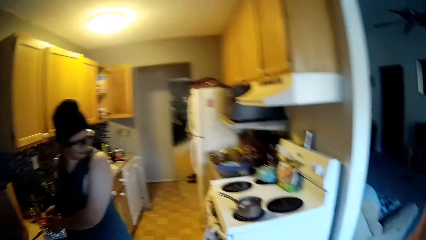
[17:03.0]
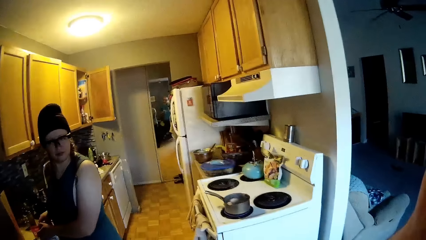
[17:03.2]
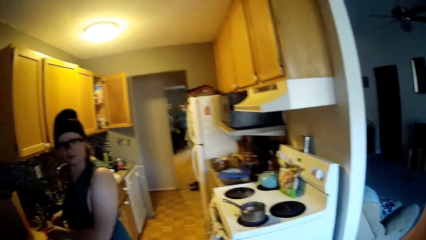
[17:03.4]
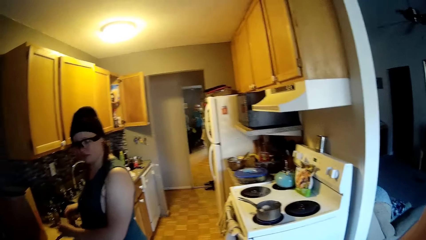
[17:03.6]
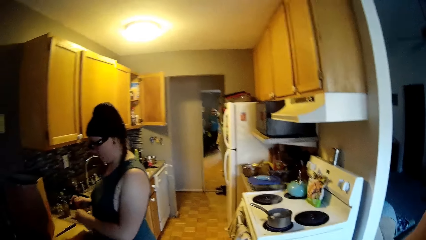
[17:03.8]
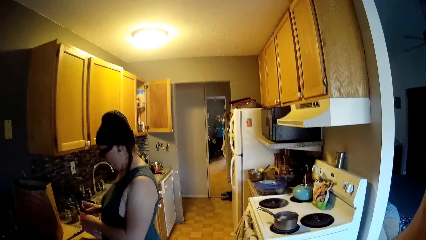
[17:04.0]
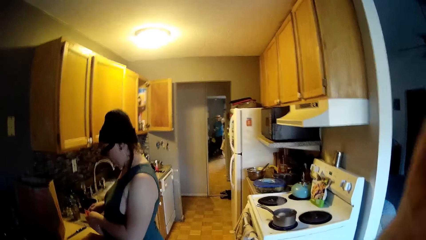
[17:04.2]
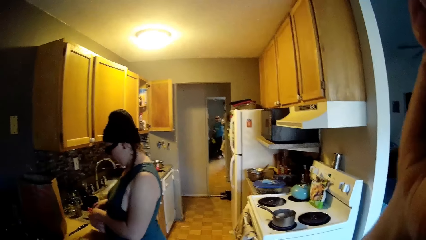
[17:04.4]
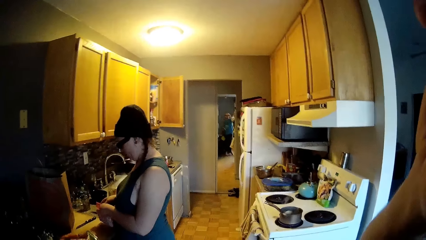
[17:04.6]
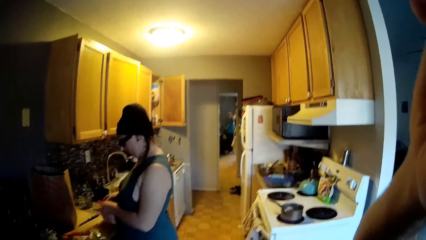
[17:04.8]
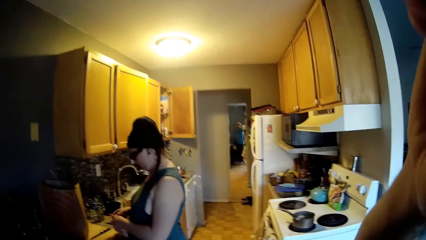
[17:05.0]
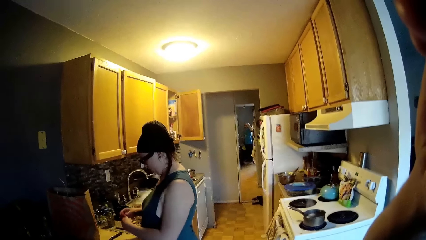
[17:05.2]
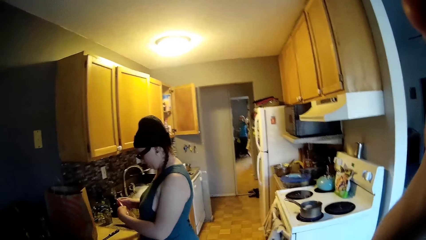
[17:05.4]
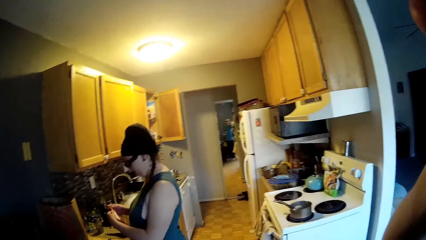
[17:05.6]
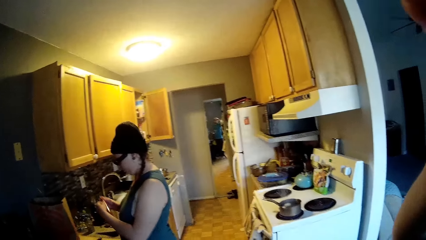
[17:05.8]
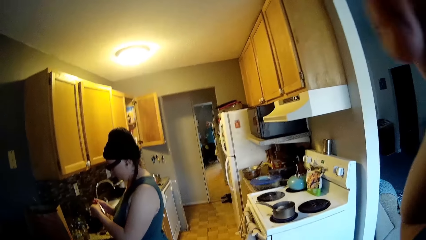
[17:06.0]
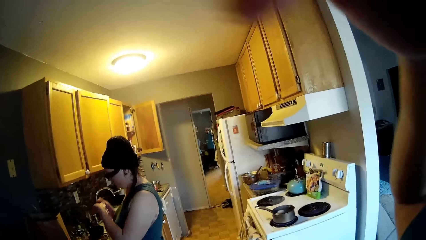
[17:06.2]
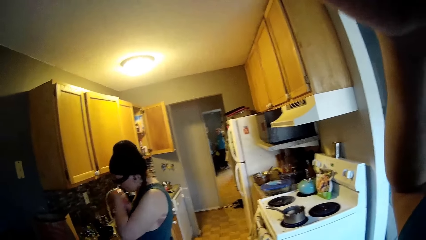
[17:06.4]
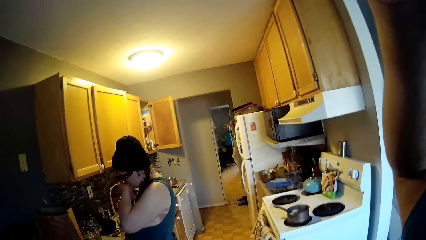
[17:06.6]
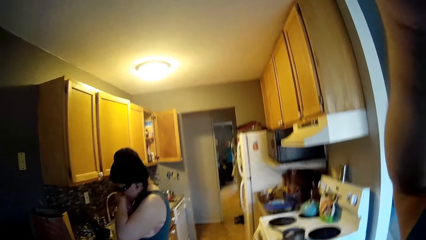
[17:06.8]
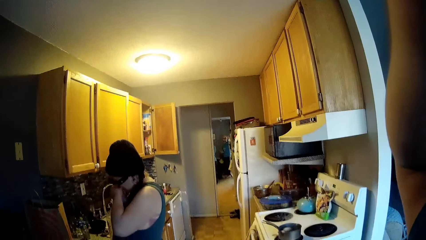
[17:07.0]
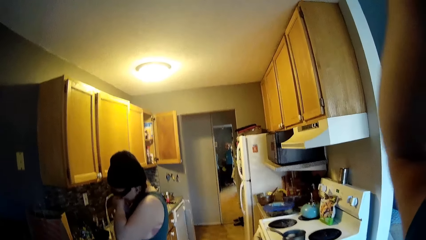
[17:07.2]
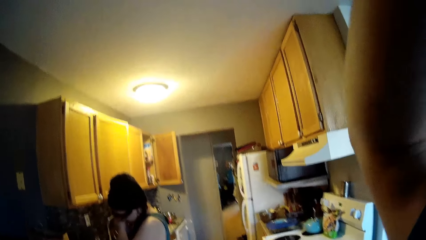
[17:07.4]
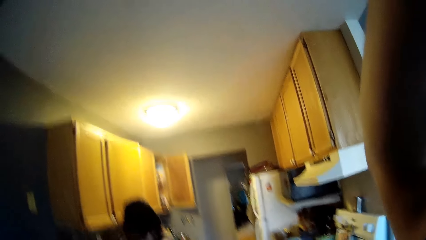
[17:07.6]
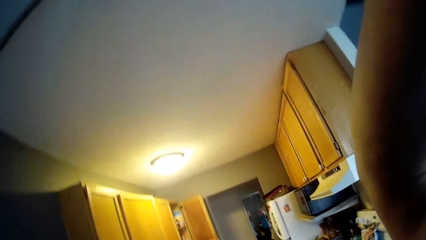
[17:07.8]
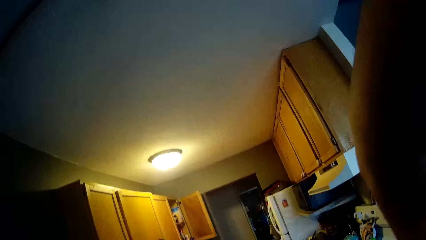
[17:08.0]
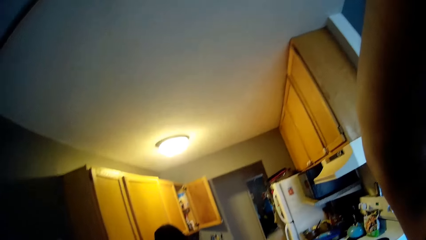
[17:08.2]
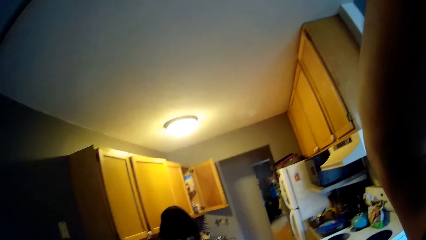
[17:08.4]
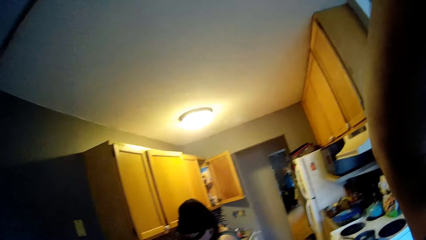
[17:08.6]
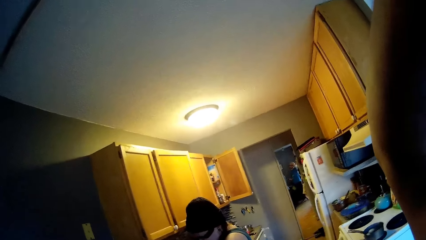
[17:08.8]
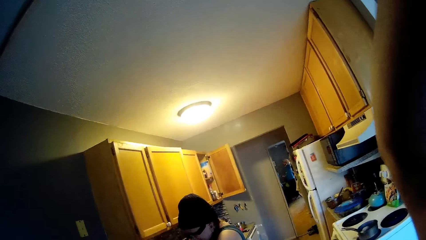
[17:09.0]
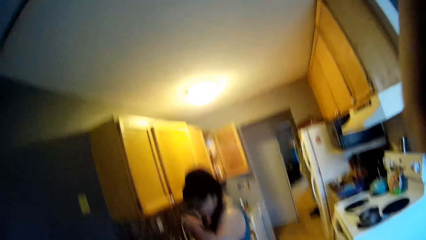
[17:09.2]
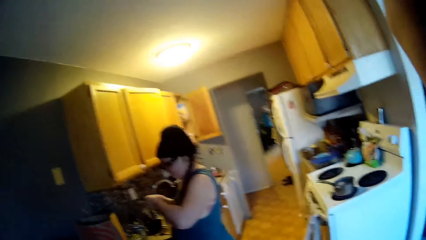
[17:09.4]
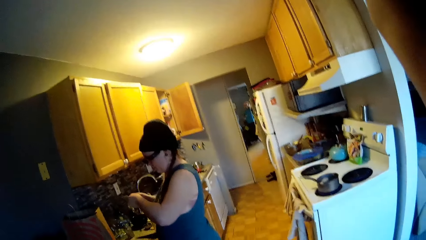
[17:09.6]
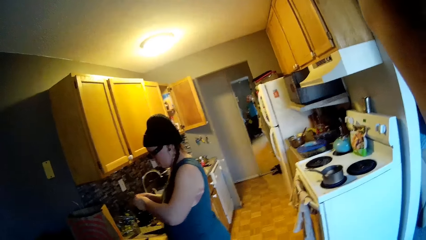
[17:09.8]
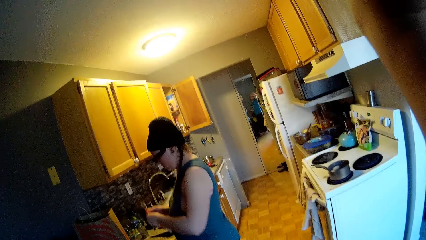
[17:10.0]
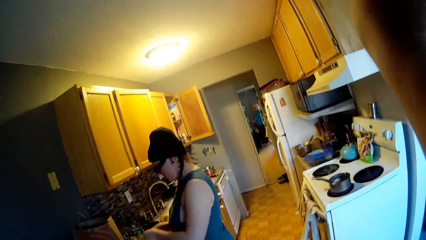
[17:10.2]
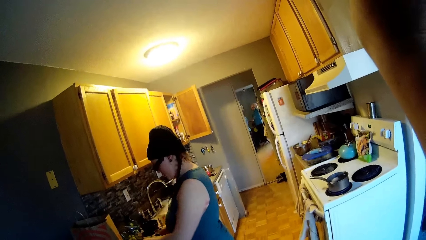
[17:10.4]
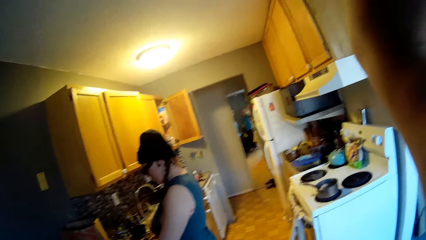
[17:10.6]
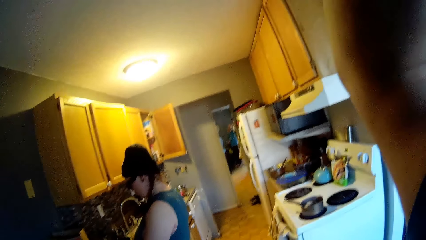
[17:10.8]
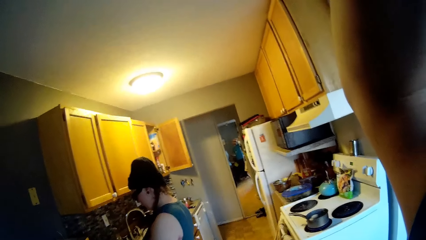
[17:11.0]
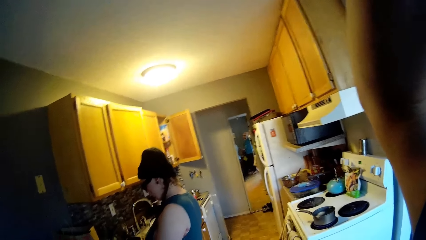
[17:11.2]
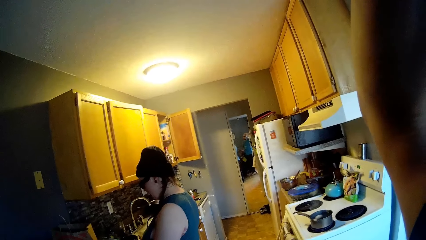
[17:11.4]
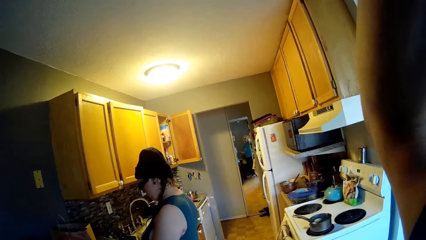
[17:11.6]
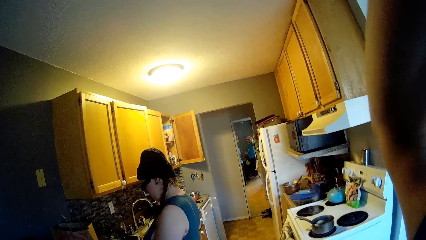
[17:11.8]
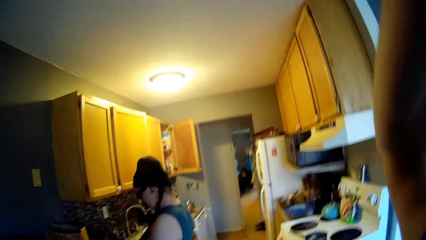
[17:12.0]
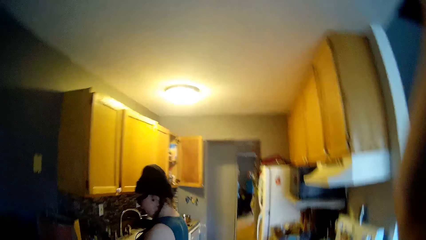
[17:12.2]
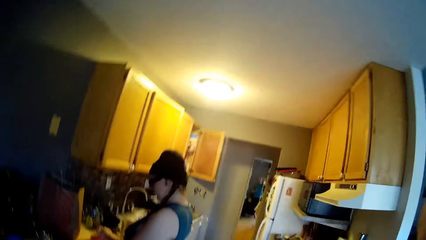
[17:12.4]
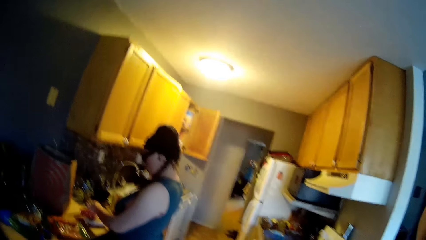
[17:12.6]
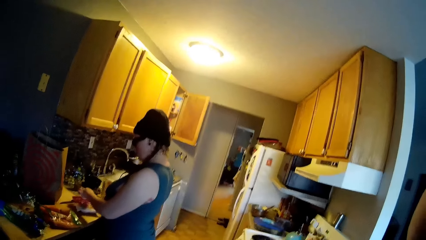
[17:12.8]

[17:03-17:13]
The woman picks up the packet of diced ham from the kitchen counter with both hands. The camera wearer adjusts the camera. The woman bites the packet of diced ham. The woman drops the packet of diced ham on the kitchen counter.

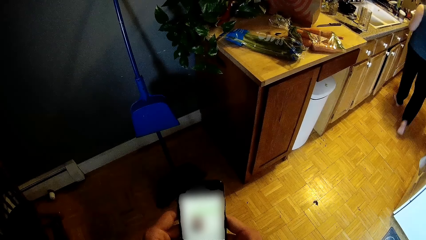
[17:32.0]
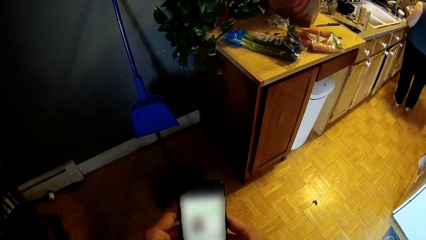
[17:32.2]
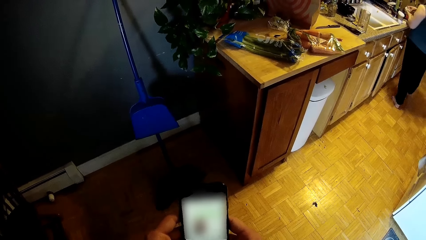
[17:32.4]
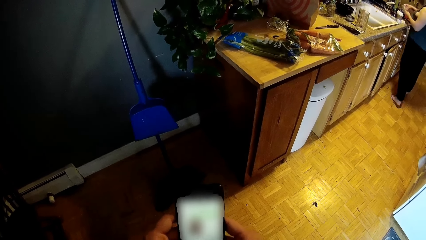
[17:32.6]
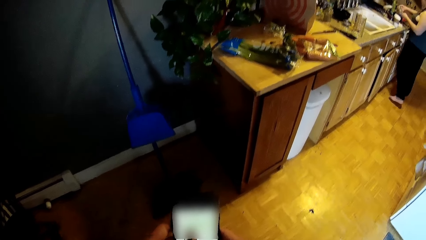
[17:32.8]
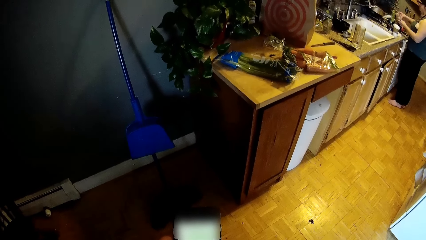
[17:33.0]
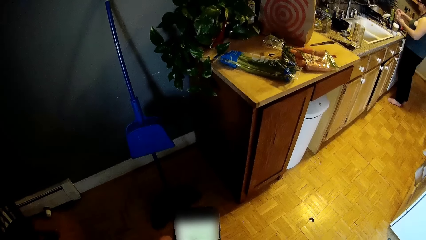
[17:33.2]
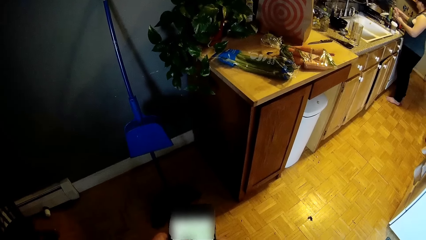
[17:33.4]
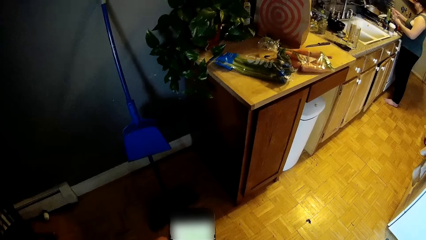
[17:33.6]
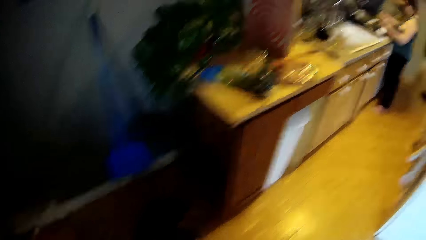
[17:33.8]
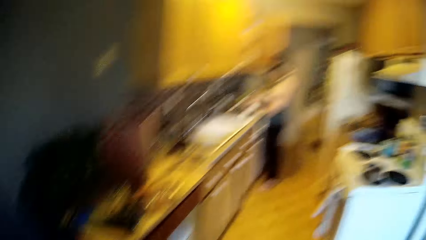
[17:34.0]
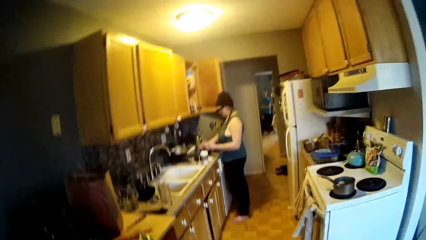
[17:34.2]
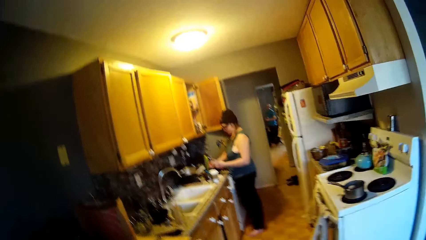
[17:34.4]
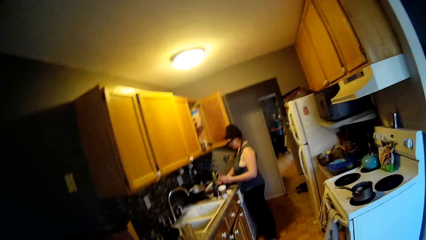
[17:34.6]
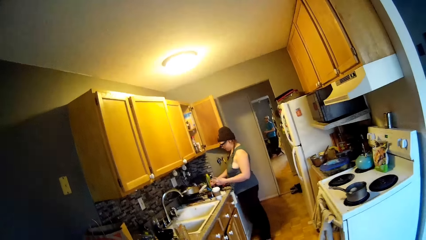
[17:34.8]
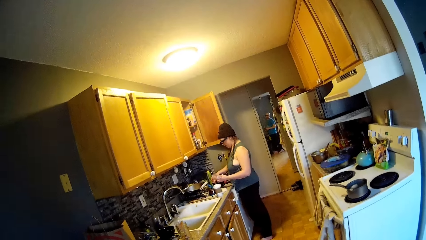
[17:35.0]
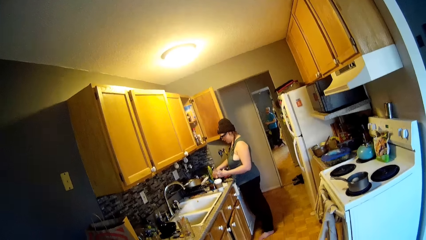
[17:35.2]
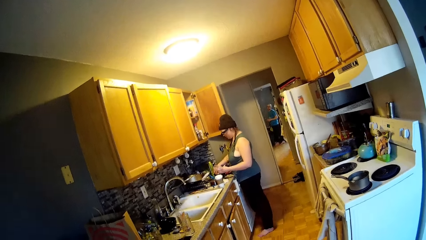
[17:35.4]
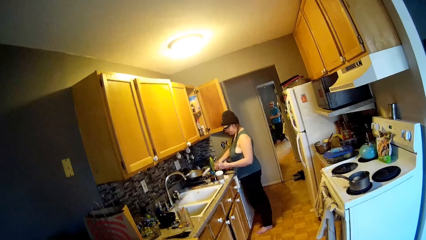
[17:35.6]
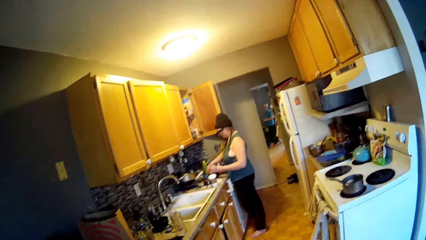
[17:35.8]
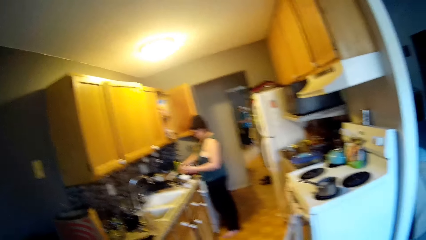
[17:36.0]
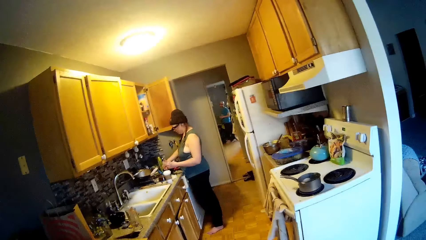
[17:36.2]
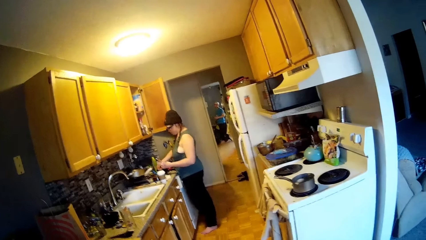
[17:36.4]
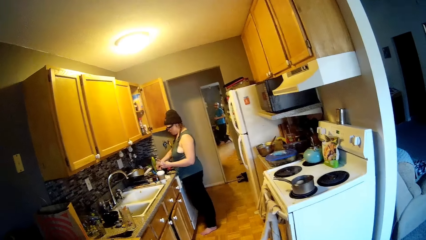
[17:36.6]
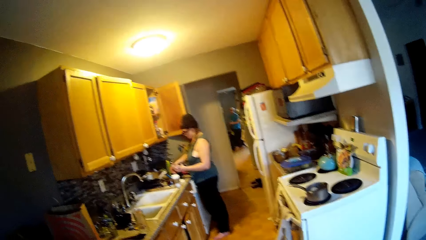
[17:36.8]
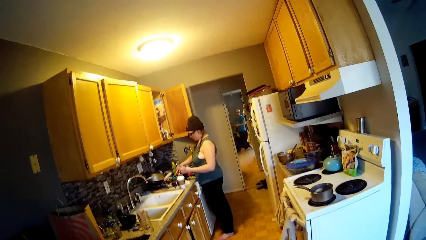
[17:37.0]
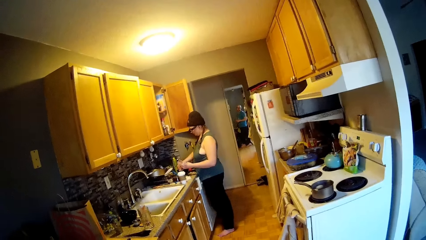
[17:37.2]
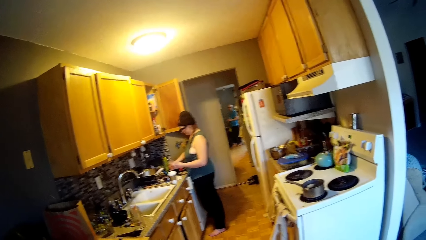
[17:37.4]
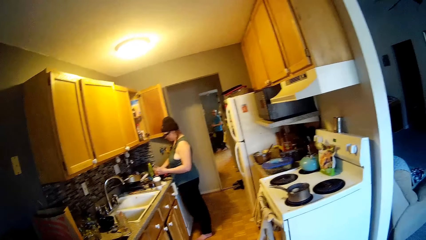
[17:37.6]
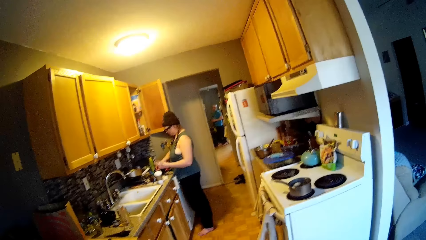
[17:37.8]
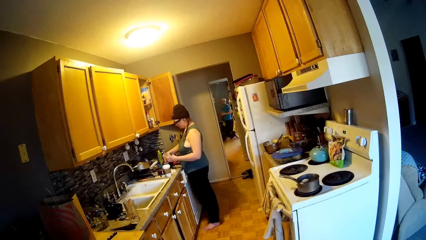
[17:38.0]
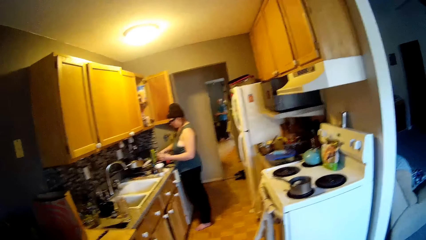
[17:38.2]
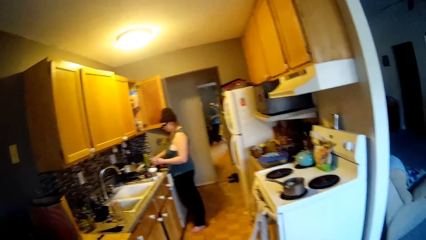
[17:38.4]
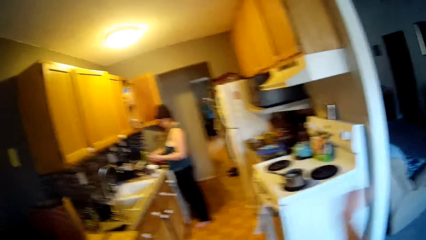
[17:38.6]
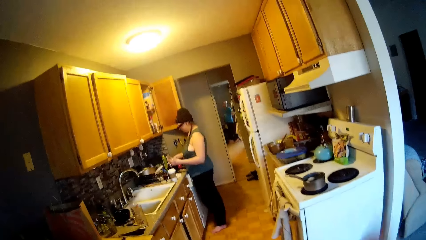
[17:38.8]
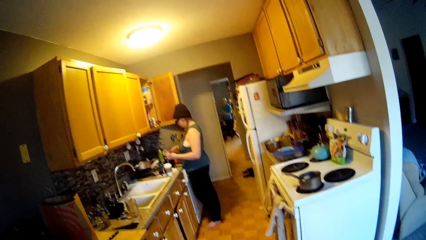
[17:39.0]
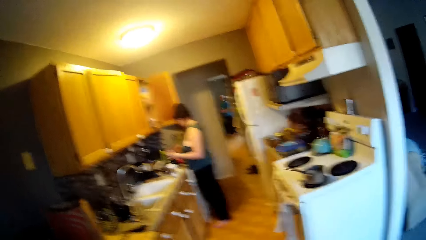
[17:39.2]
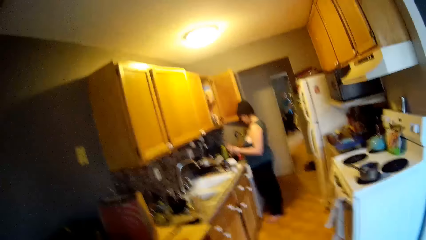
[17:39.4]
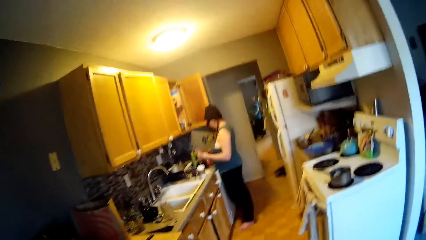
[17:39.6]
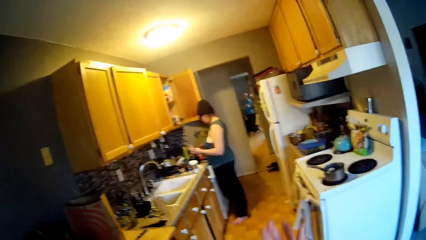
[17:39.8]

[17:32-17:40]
The woman picks some diced ham from the packet with her right hand. The woman drops the diced ham in her right hand into the bowl on the kitchen counter.
